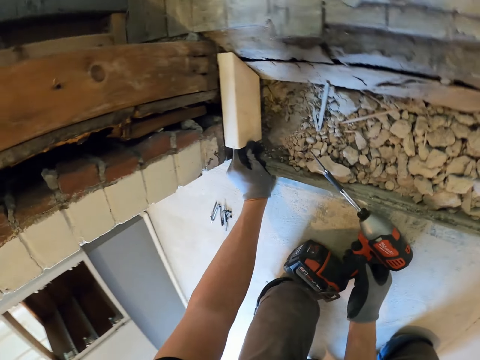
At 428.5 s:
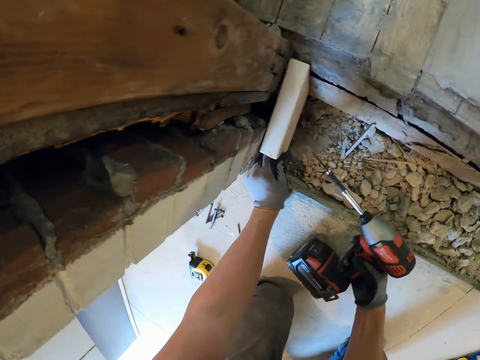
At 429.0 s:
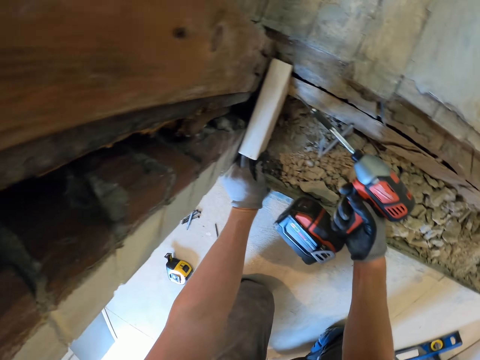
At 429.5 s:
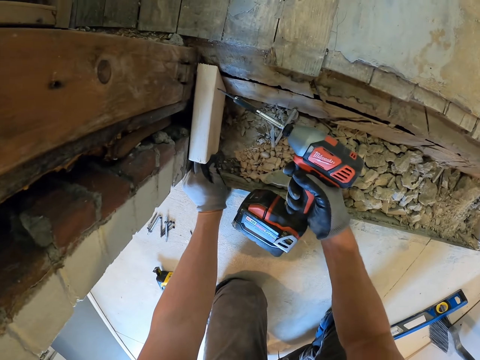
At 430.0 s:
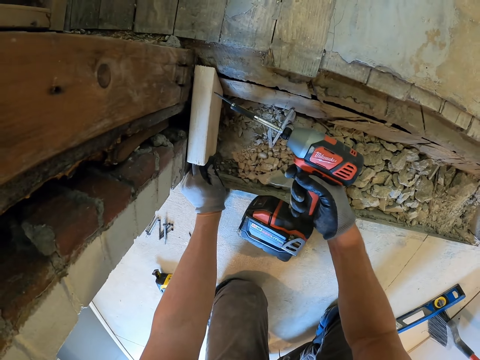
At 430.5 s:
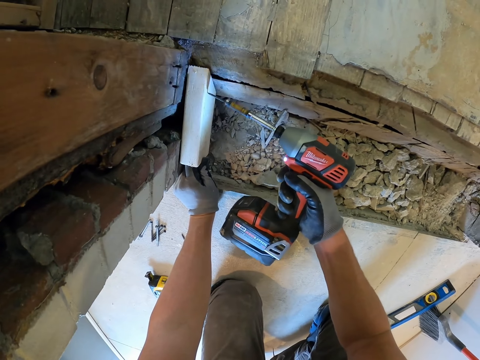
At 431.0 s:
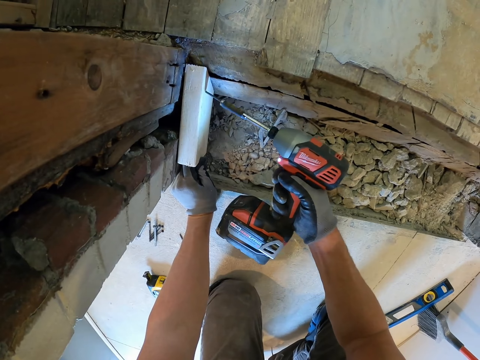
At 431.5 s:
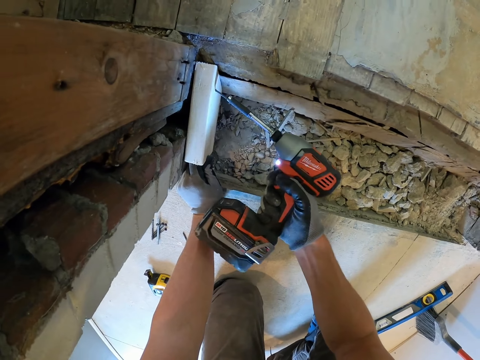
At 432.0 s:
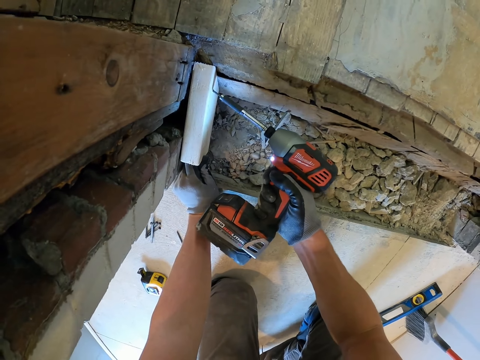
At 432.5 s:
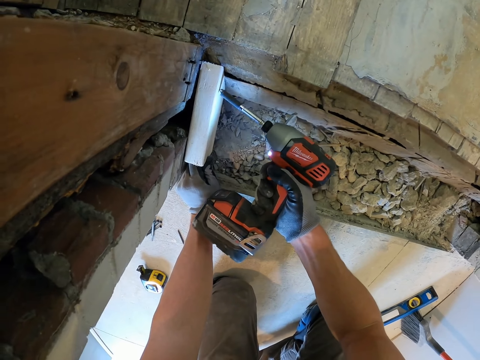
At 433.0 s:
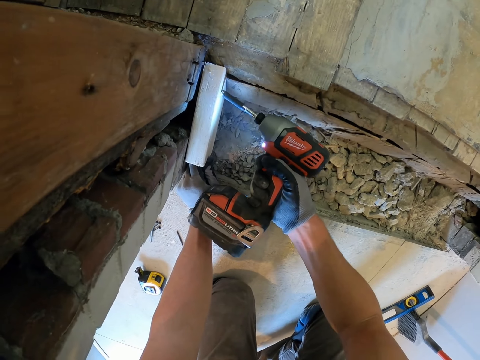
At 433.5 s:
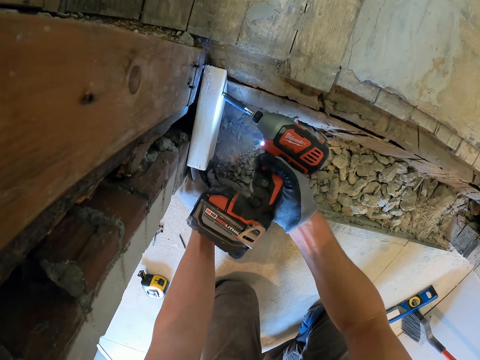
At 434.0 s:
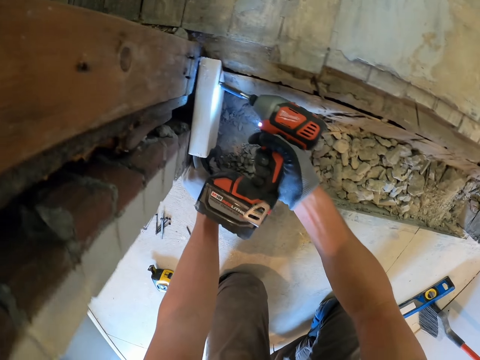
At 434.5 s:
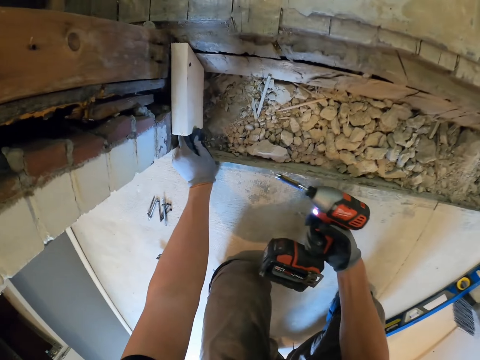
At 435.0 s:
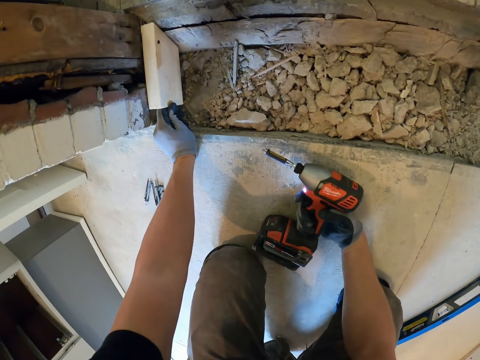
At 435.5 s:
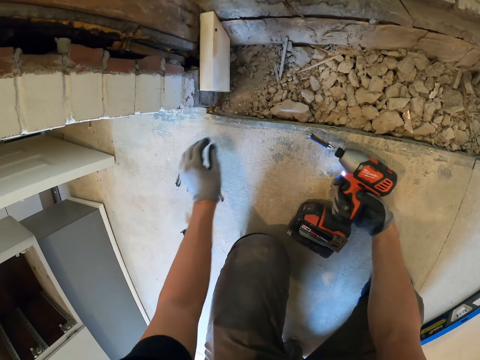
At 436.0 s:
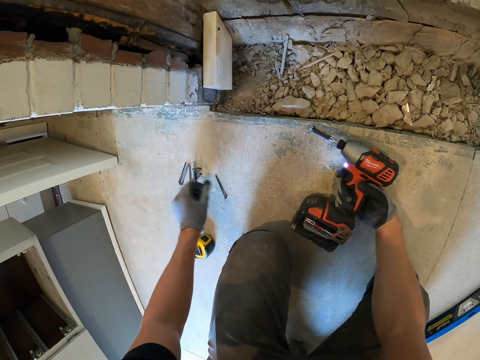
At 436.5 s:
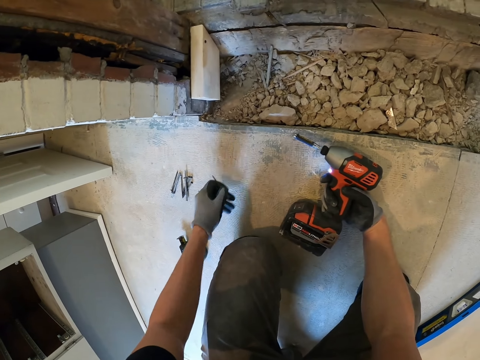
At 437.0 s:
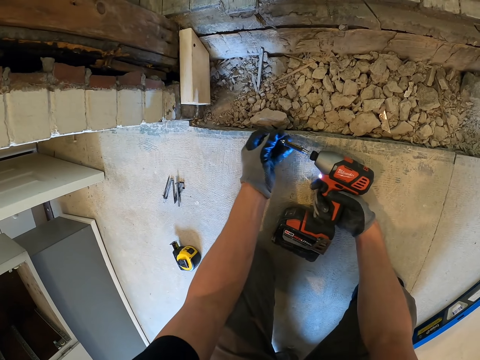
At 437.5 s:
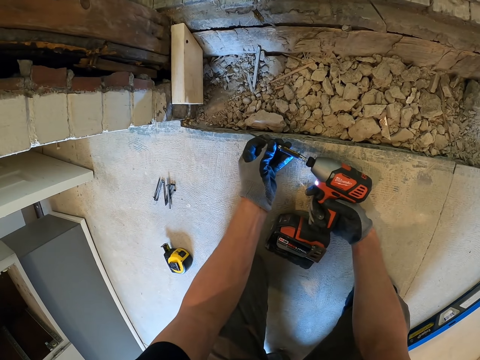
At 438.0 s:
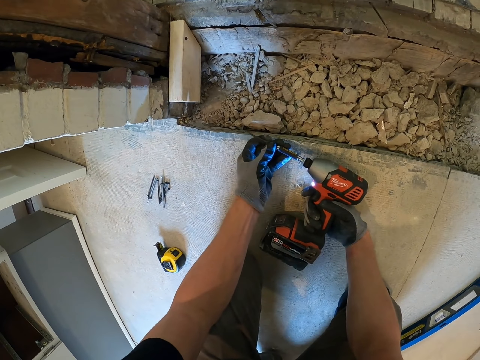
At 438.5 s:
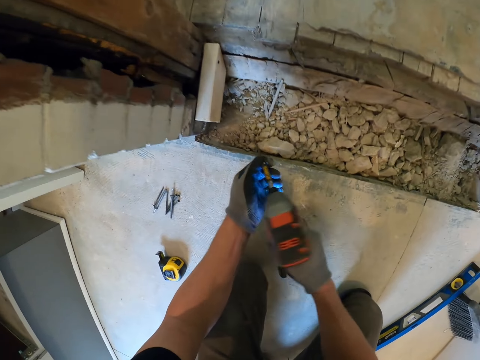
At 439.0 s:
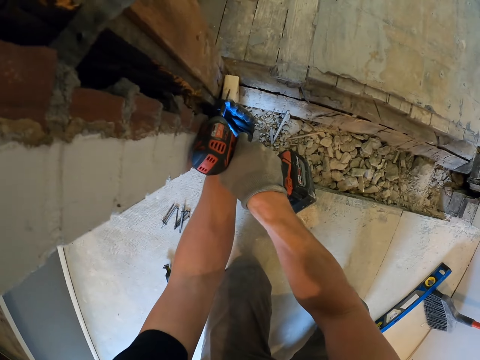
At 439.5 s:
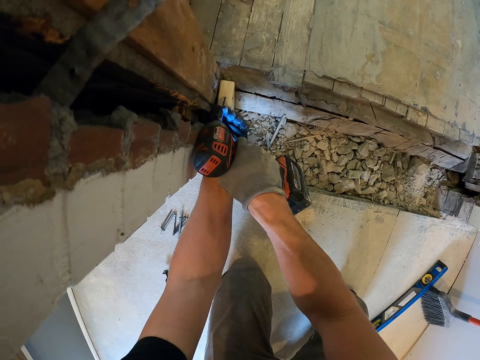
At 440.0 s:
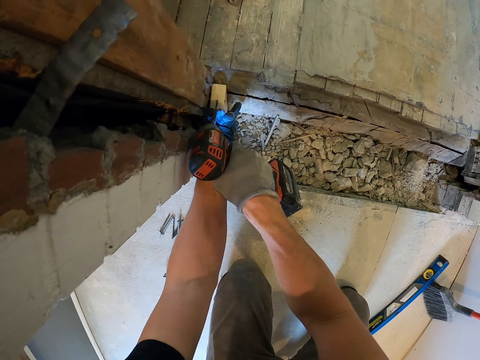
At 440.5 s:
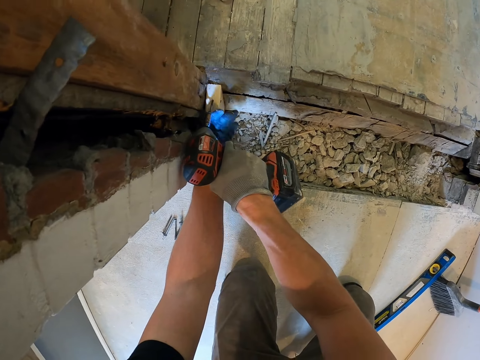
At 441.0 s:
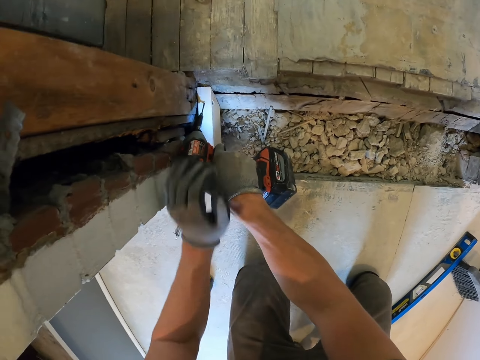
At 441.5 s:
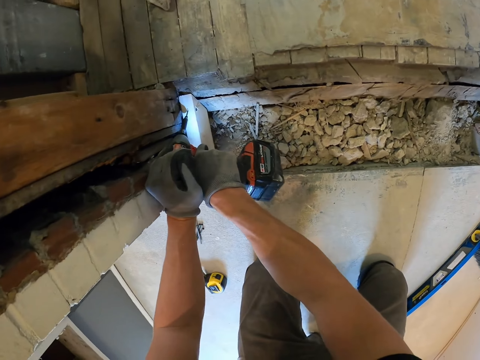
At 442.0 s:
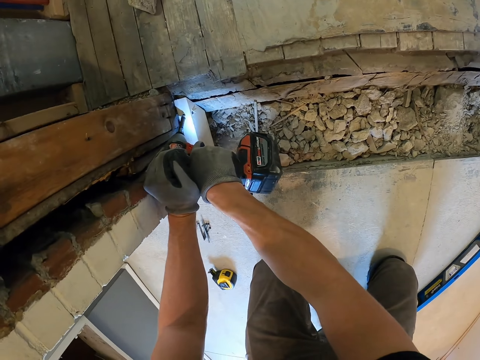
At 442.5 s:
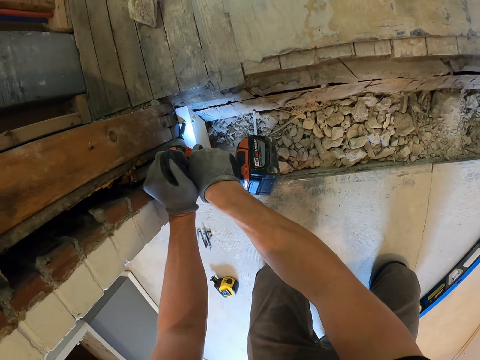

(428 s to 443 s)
The camera wearer adjusts his body position. He picks up an electric wrench or tightening machine from the floor. He fixes a screw on the timber with the tightening machine. He sticks the timber to the frame. He removes the tightening machine from the timber. He puts down the tightening machine. He picks up a screw from the floor. He puts the screw on the electric wrench. He moves the tightening machine. He fixes the screw on the timber with the tightening machine. He adjusts his hand on the tightening machine.

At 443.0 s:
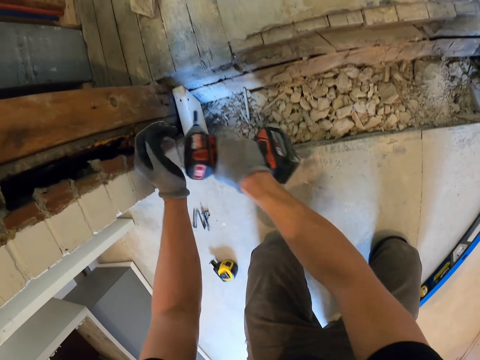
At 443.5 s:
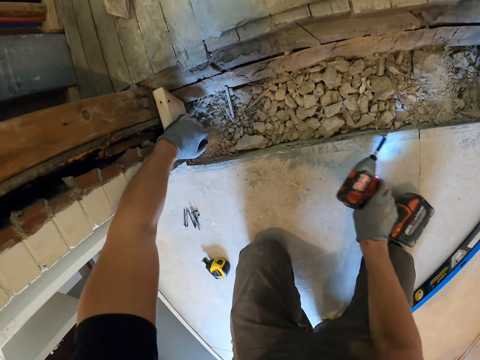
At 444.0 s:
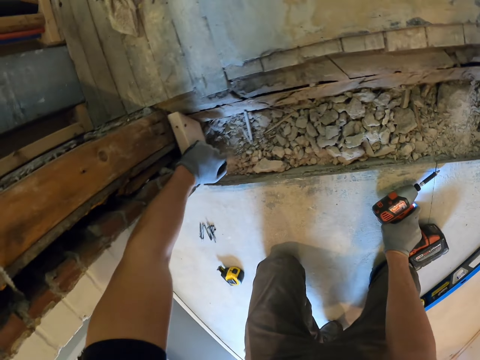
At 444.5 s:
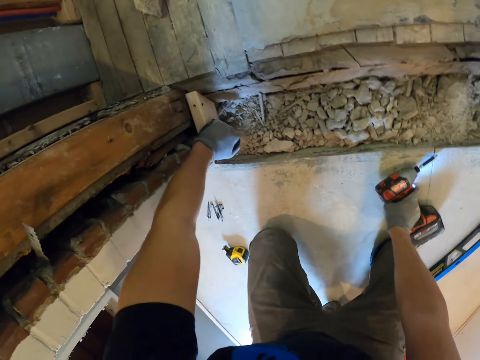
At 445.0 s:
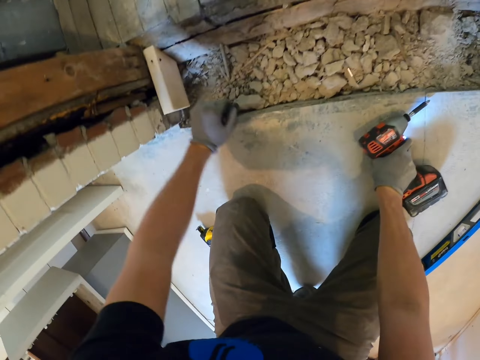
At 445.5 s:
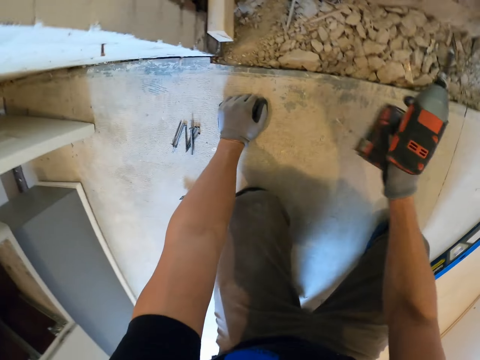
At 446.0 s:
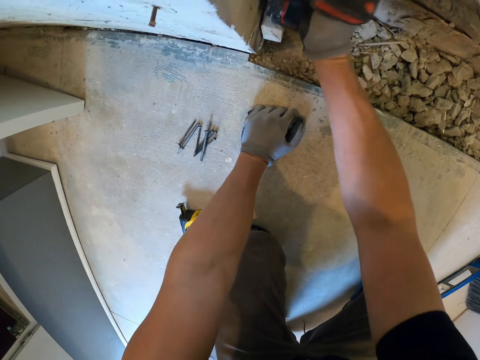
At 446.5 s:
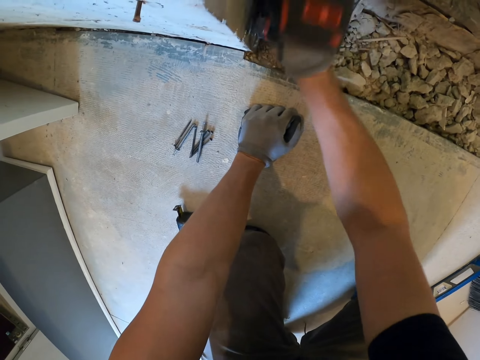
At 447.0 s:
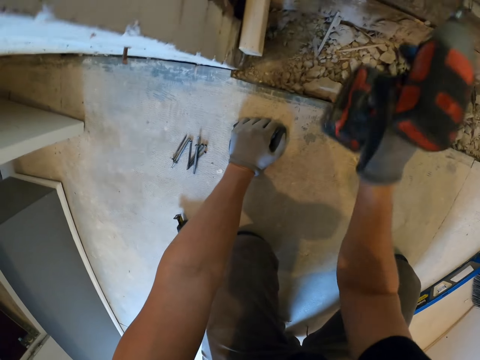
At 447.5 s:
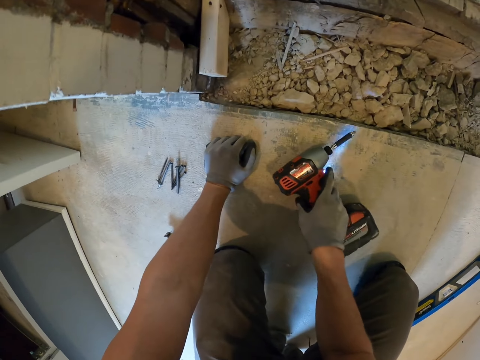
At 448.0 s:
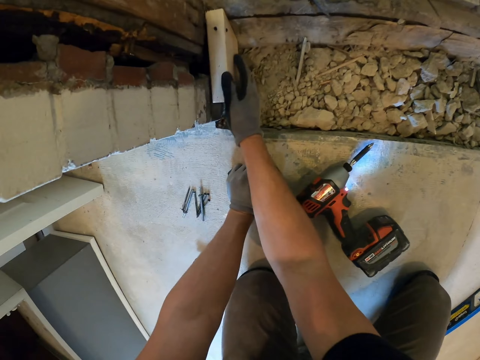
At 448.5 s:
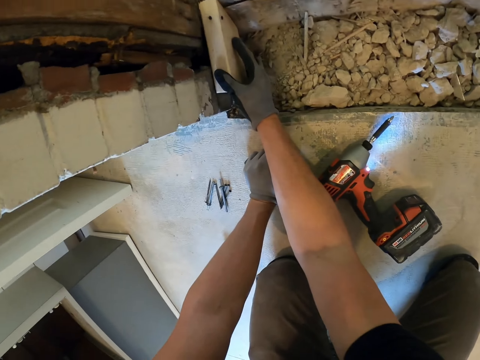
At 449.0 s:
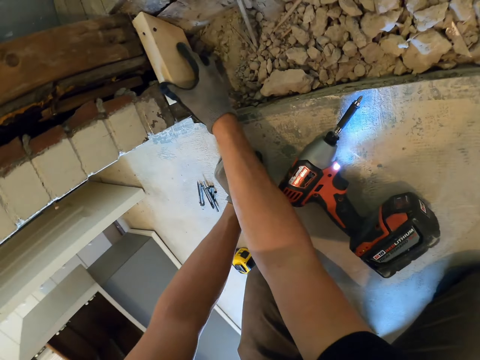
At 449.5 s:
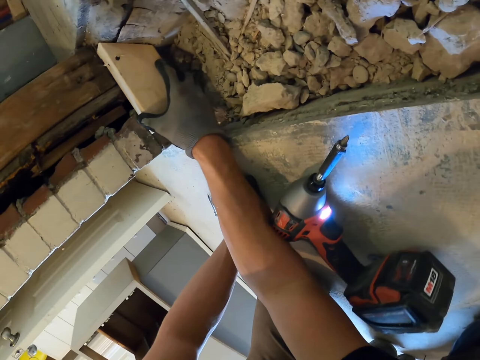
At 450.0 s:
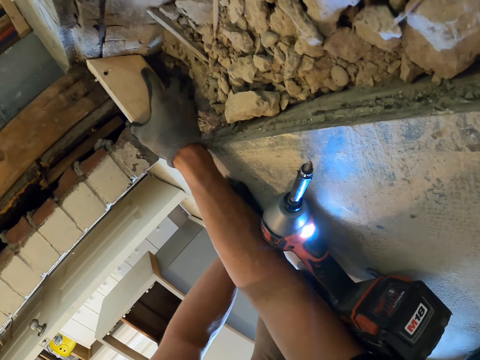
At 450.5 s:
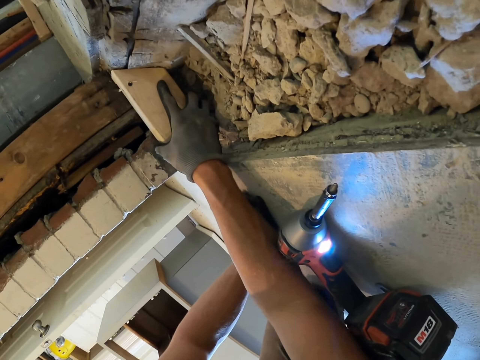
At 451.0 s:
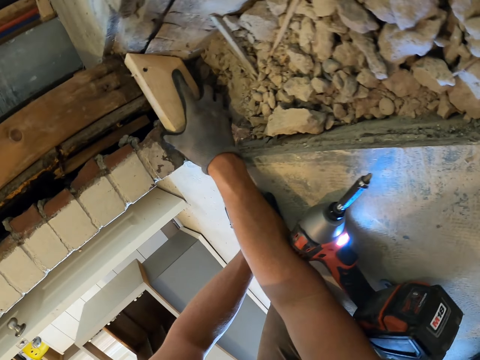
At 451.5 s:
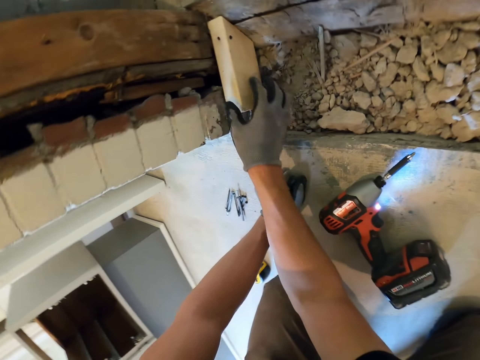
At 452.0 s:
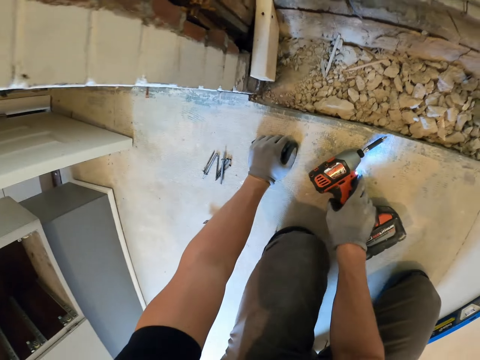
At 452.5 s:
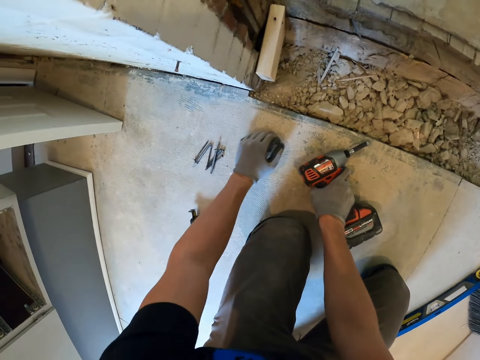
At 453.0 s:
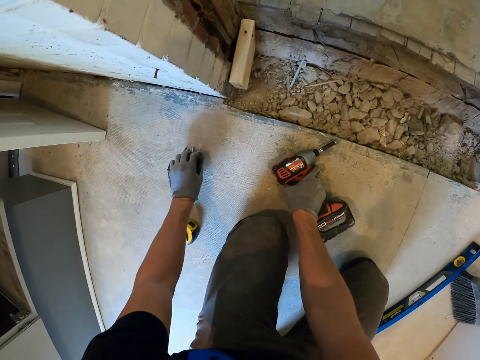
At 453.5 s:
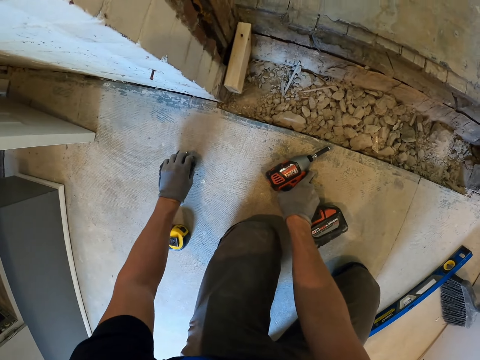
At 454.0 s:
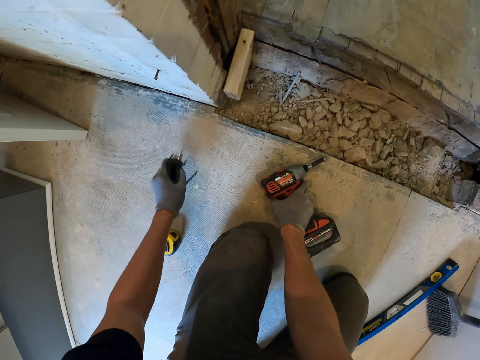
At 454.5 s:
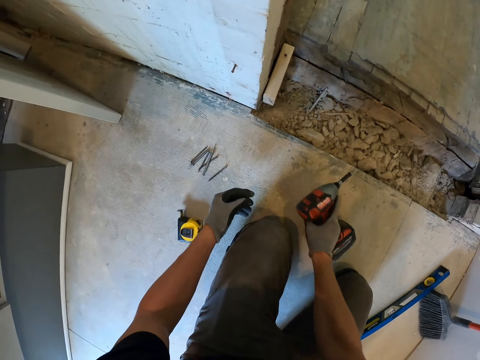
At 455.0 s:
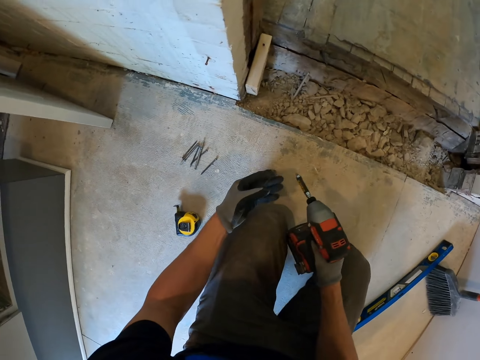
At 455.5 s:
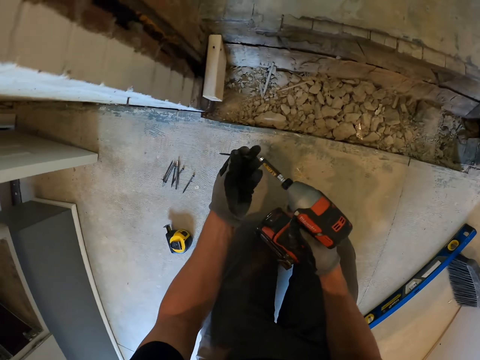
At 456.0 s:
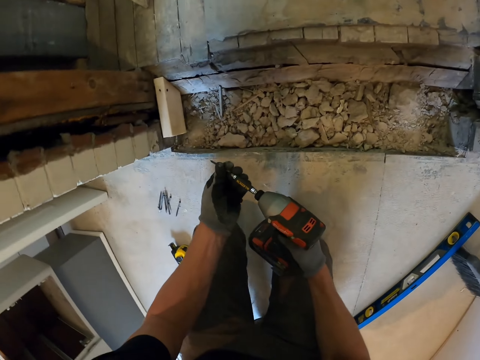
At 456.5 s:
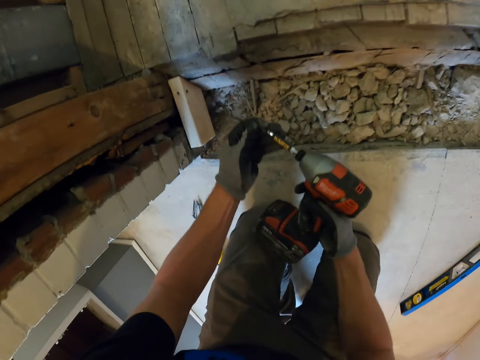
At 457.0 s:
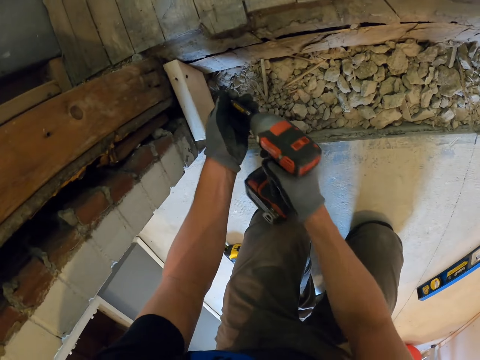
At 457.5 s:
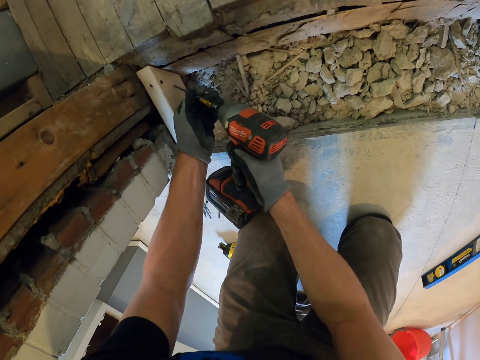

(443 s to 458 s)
The camera wearer removes the tightening machine or electric wrench from the timber. He presses the piece of timber with his hand. He rests his hand on the floor. He hits the piece of timber with the tightening machine. He drops the electric wrench on the floor. He holds the piece of timber. He adjusts the wood on the floor. He bends down. He holds the tightening machine. He picks up the electric wrench from the floor. He picks up a screw from the floor. He lifts the tightening machine. He adjusts the screw. He puts the screw on the electric wrench.
